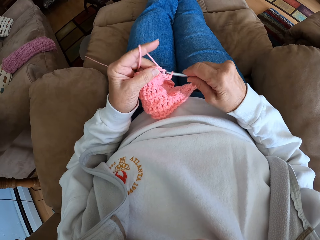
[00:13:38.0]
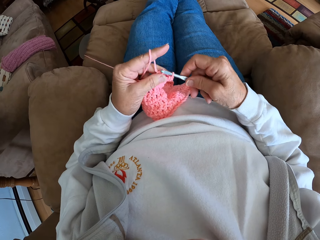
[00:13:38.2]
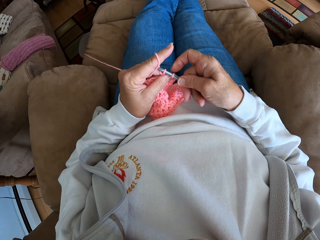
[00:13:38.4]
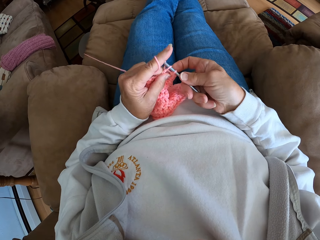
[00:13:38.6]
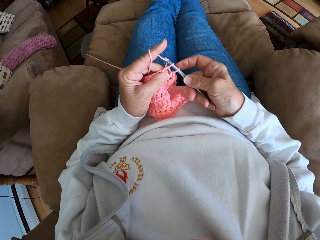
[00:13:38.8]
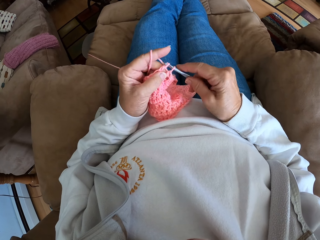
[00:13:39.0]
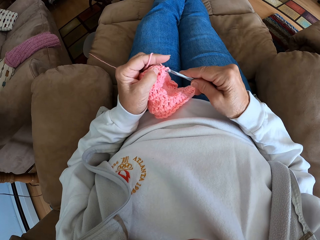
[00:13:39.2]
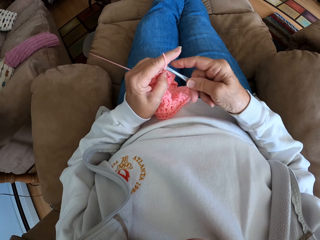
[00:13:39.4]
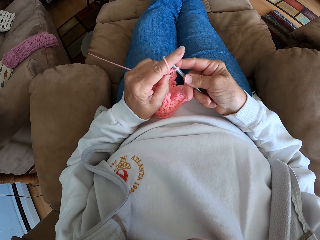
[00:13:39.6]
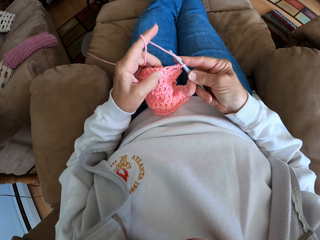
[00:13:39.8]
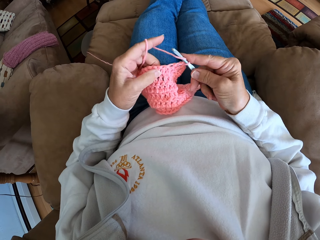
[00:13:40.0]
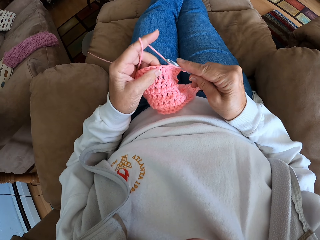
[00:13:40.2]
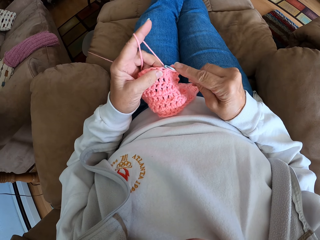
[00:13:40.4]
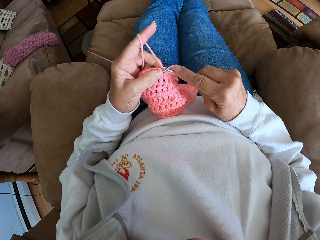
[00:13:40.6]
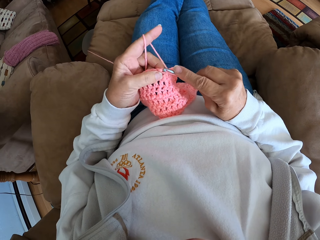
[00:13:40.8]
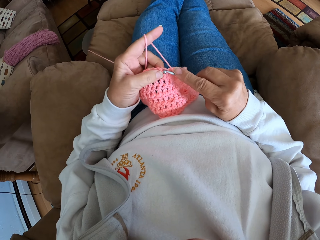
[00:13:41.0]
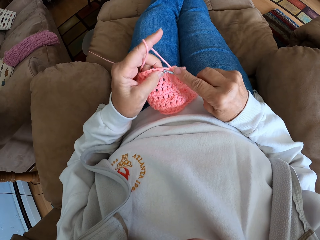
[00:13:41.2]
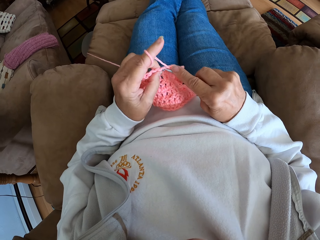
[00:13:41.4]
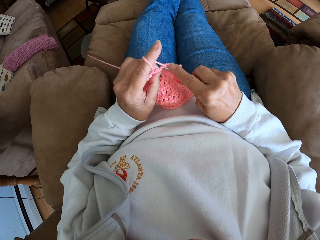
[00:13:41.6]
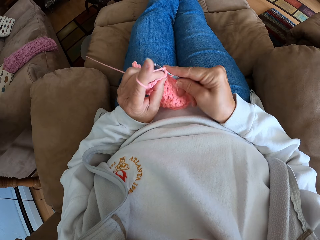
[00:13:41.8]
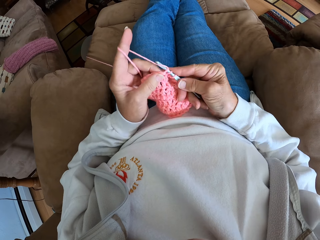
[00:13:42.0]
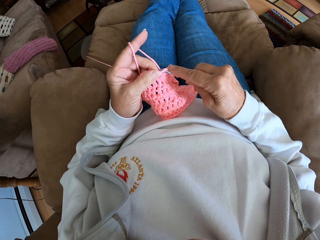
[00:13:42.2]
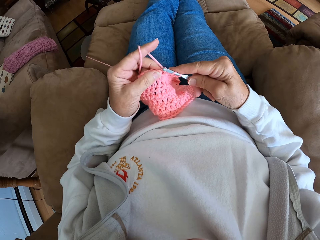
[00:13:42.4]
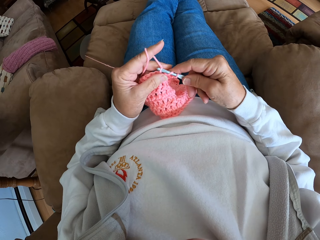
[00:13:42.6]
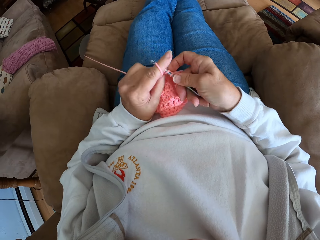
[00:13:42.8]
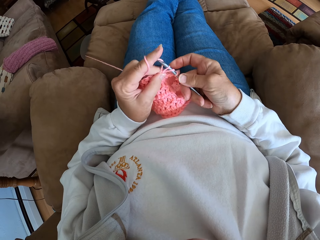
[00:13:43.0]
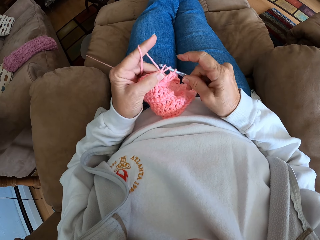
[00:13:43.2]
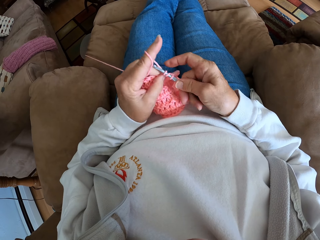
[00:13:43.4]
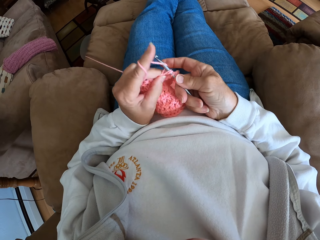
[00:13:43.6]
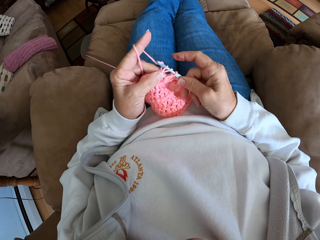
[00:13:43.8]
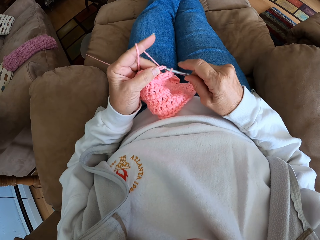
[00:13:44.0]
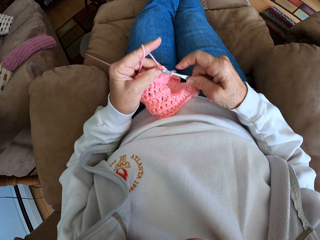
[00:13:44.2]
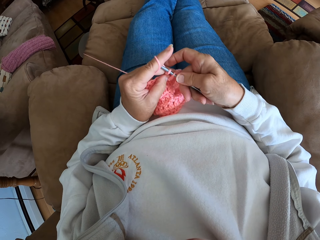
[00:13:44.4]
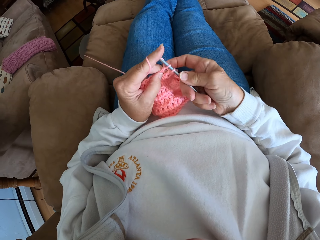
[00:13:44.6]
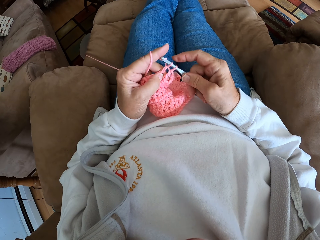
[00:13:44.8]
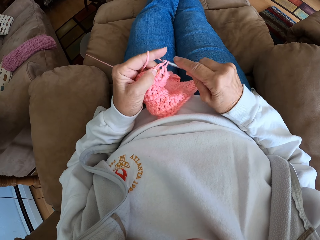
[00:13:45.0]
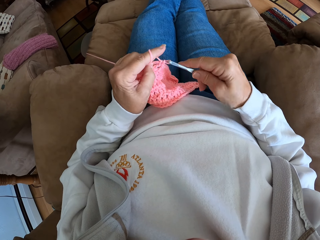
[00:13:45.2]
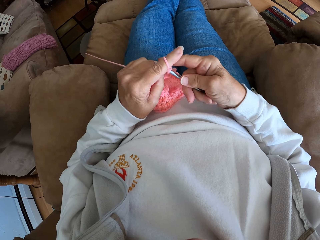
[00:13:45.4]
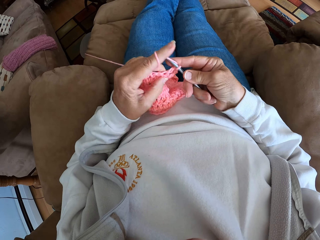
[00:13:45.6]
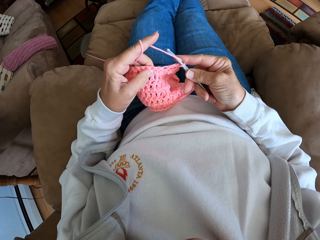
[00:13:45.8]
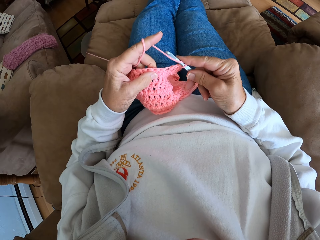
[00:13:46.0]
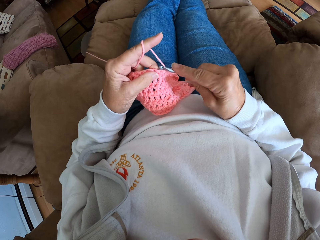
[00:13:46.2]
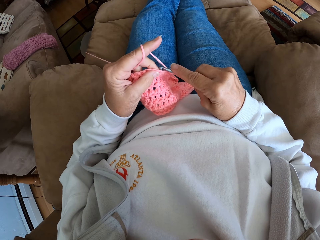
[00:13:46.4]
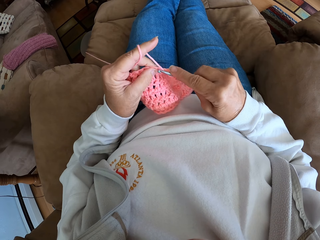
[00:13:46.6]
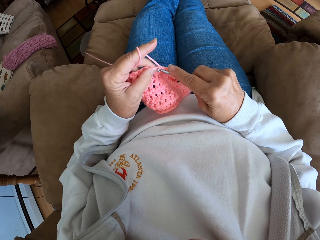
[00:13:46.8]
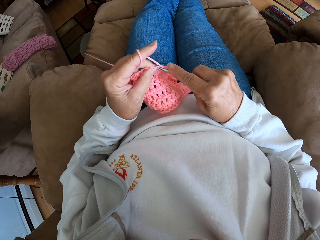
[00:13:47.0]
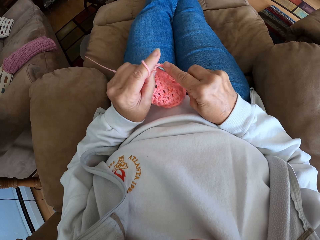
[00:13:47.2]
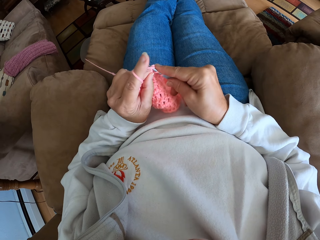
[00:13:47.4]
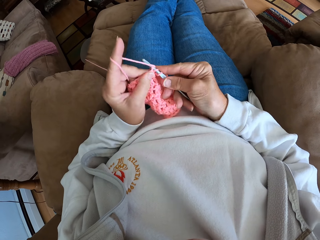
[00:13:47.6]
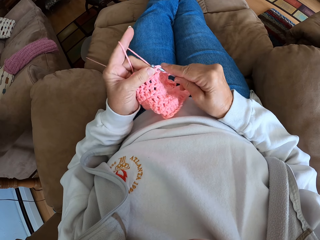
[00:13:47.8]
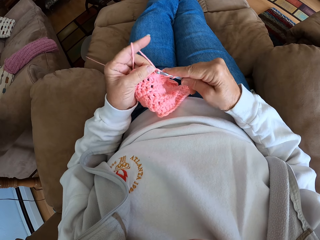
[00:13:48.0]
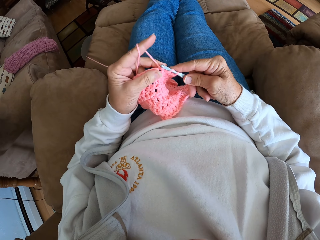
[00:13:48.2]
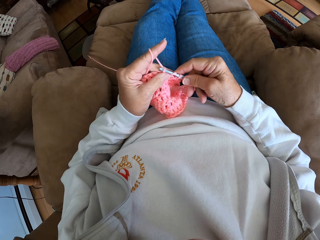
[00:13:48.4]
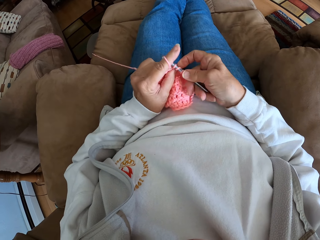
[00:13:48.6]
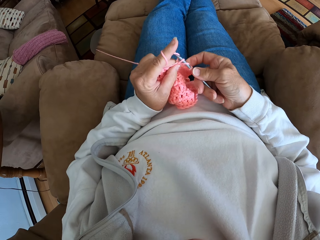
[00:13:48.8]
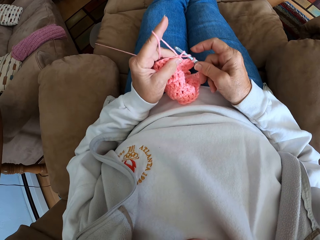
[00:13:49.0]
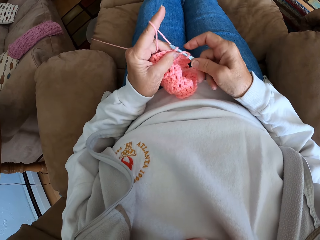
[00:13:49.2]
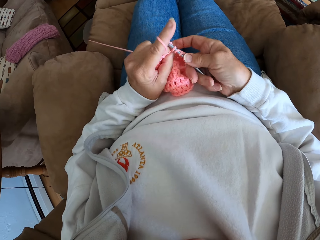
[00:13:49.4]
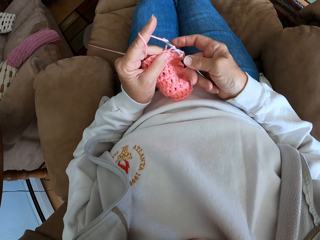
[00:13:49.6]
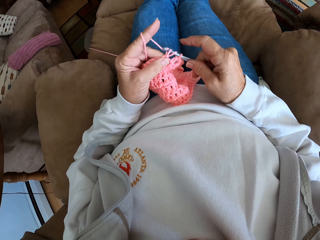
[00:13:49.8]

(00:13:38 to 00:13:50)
The camera wearer stares at the cloth. They knit the cloth with a crochet hook.

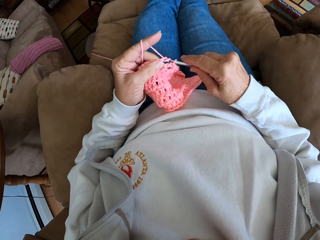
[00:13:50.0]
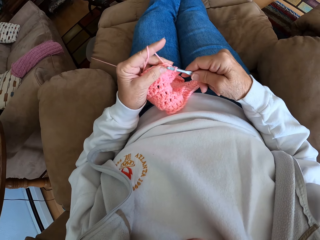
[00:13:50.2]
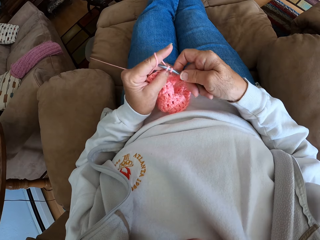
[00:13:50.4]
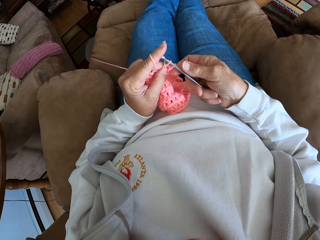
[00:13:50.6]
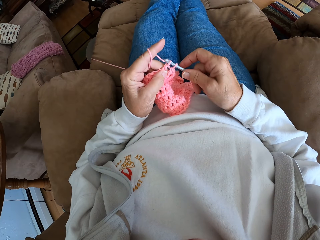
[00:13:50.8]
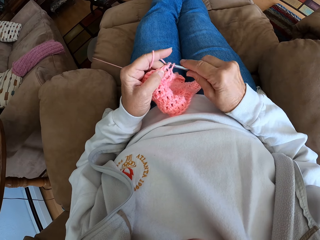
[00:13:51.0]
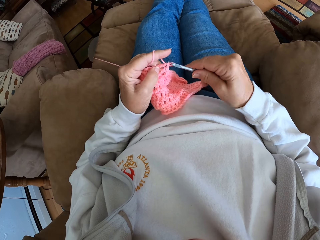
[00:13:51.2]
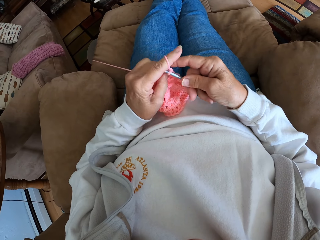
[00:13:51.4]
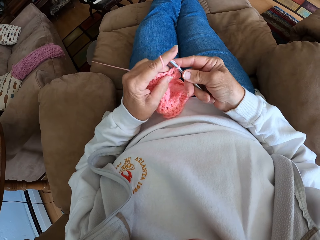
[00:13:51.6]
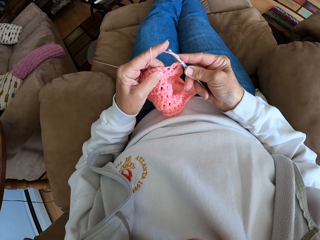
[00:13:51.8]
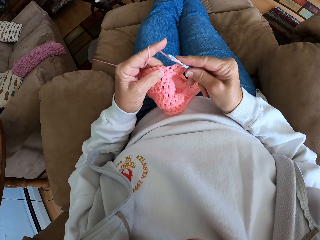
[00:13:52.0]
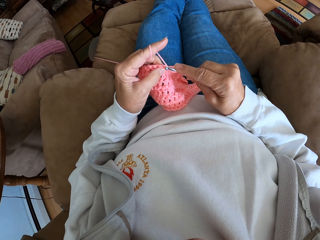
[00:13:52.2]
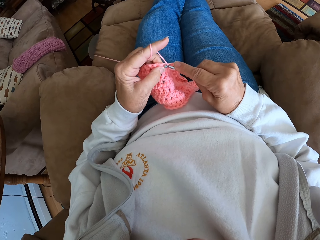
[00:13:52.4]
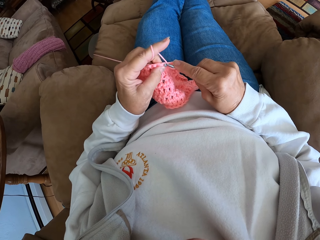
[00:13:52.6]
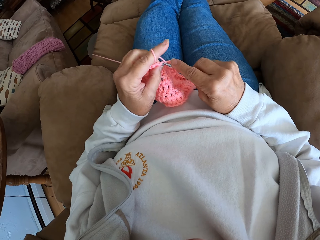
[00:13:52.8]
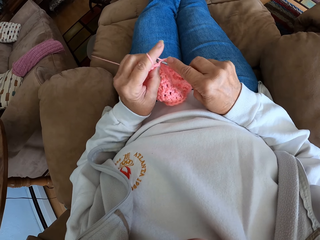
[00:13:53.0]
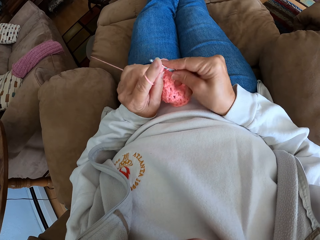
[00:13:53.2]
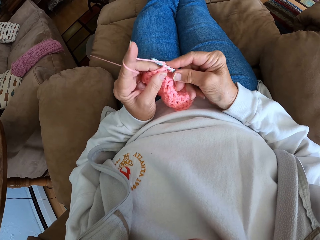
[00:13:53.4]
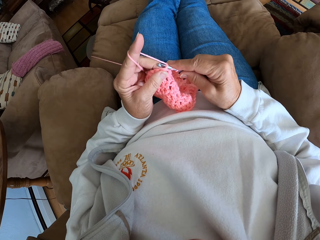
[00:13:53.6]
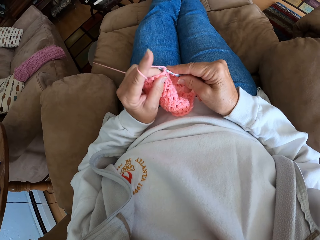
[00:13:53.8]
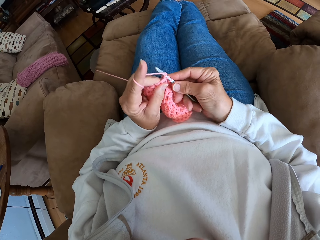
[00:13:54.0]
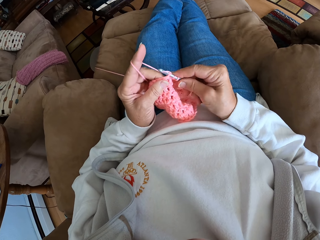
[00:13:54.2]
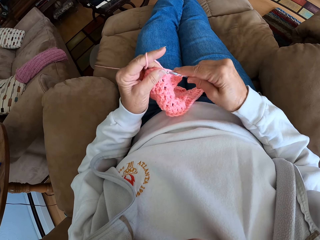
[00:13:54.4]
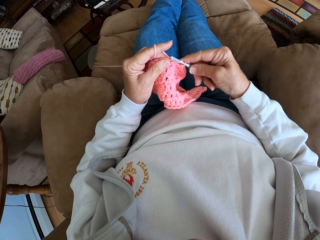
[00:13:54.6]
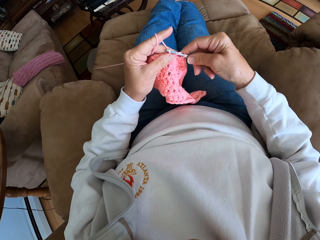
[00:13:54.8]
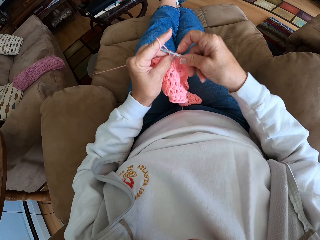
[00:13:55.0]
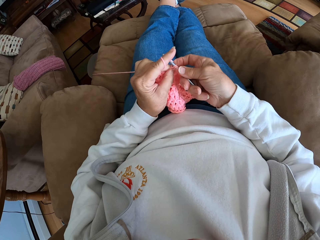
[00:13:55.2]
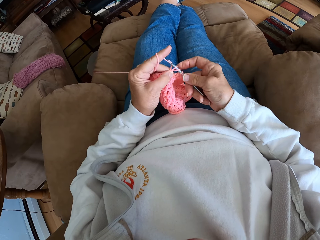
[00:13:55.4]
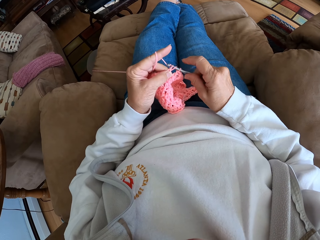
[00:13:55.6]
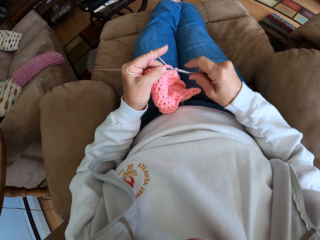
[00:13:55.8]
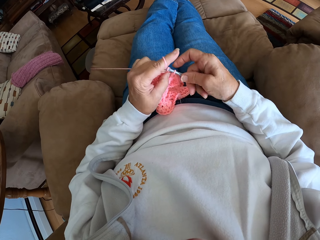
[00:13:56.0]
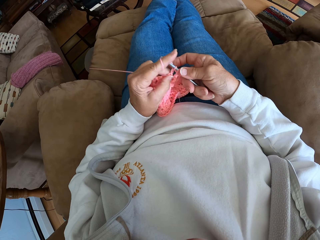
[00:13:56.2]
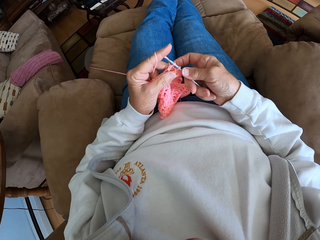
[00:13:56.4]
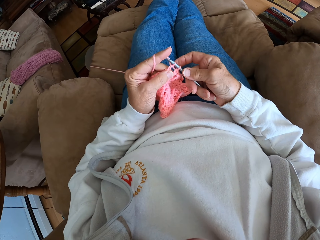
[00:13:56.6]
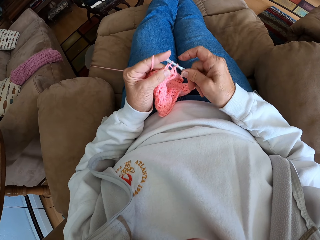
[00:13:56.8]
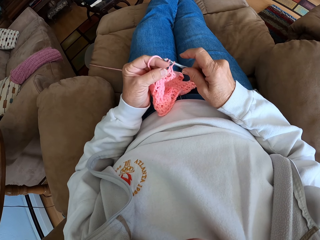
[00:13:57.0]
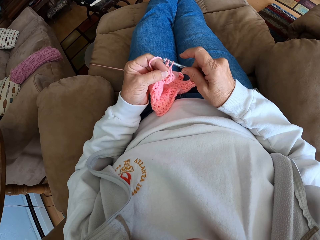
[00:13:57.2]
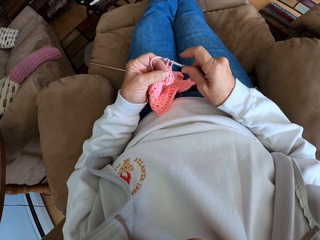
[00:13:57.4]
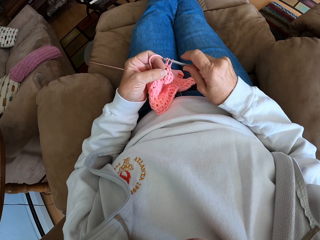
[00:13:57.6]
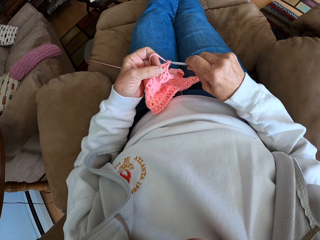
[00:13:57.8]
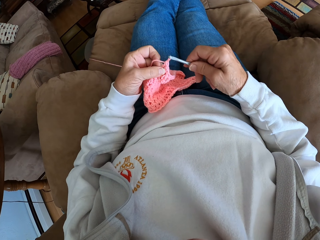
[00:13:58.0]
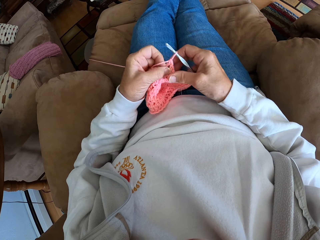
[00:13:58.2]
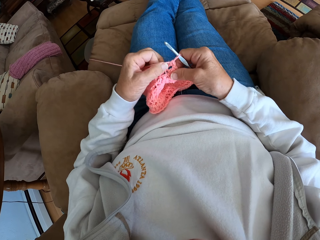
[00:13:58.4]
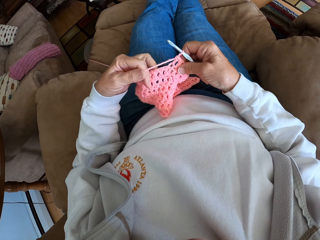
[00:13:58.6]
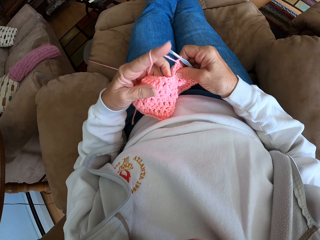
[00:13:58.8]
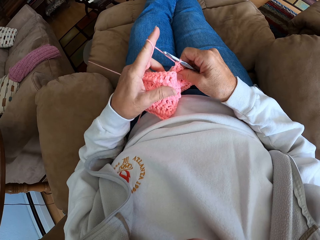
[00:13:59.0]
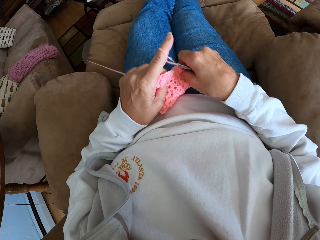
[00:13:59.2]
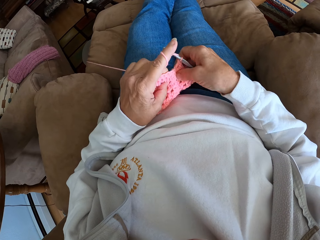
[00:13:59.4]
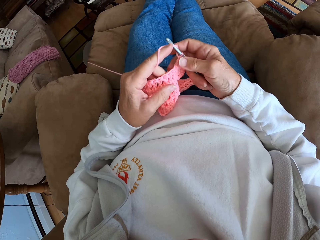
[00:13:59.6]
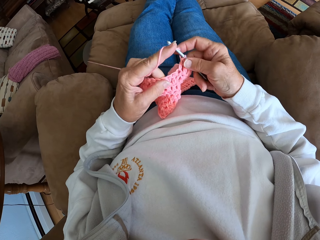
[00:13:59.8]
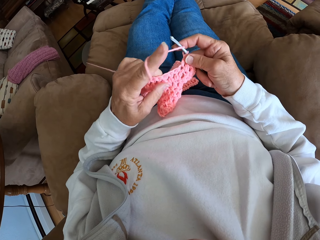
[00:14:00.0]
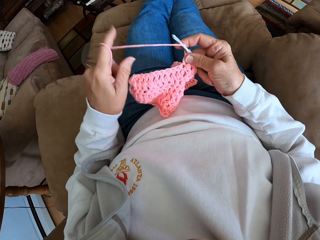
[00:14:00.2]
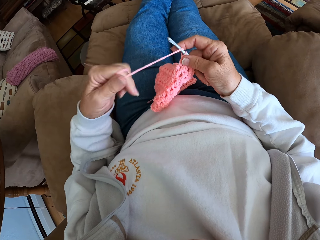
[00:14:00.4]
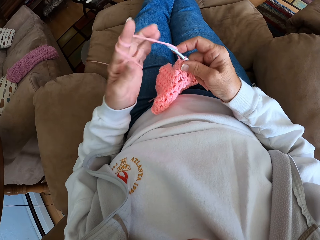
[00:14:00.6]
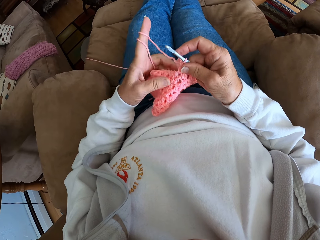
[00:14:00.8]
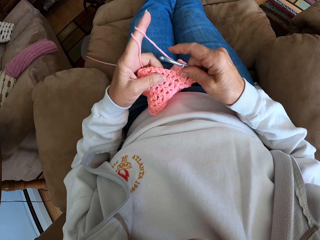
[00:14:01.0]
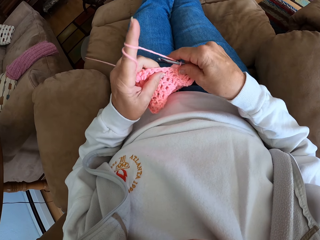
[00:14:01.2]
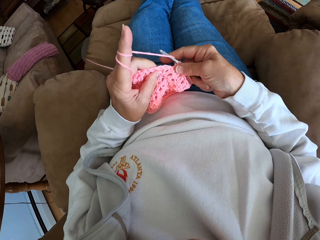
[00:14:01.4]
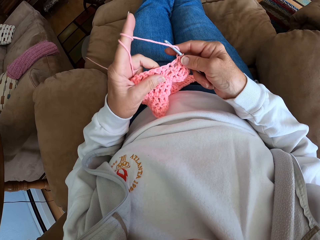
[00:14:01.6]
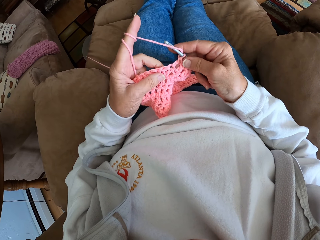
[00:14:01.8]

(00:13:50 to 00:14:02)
The camera wearer adjusts a knitted fabric with hands. They coil a knitting thread to a finger.
